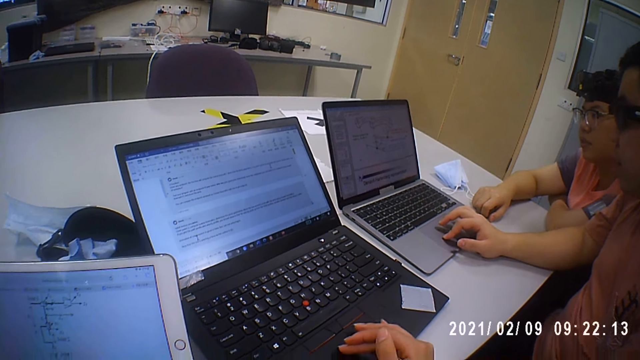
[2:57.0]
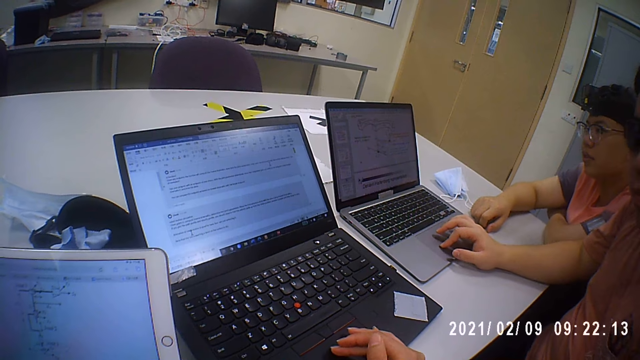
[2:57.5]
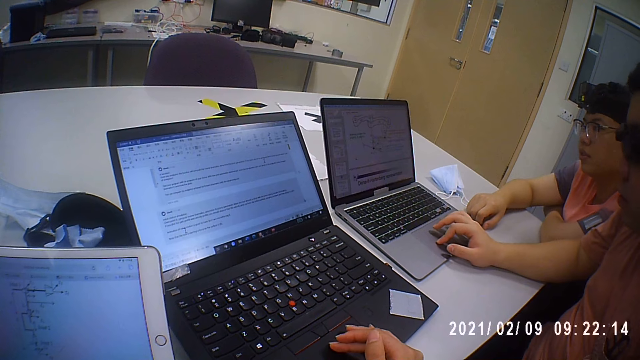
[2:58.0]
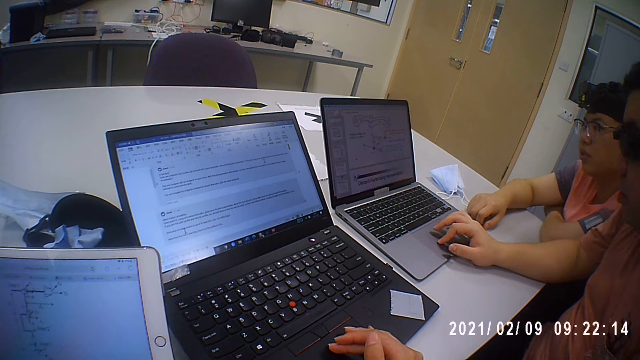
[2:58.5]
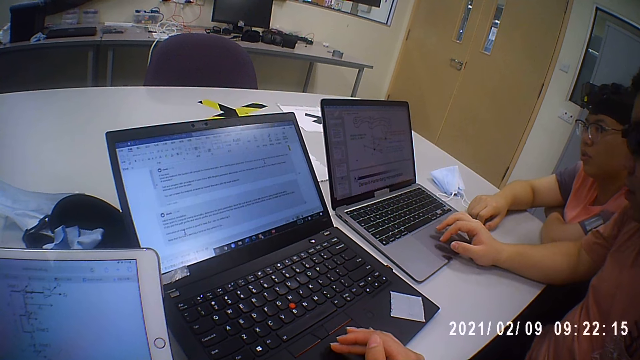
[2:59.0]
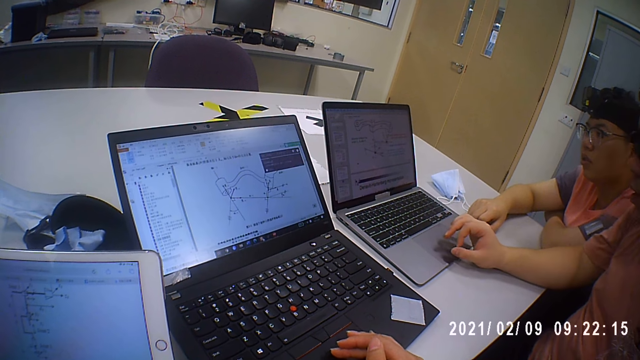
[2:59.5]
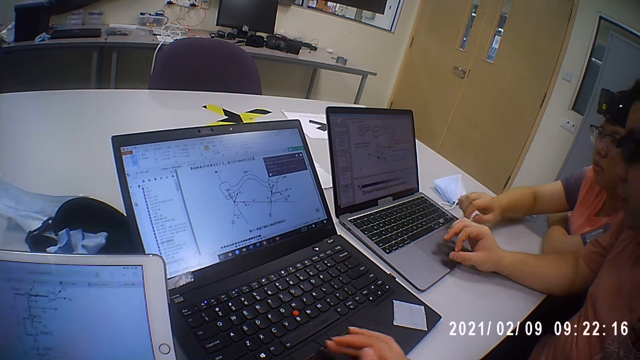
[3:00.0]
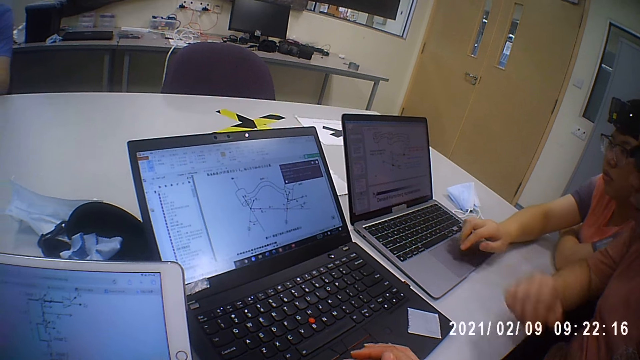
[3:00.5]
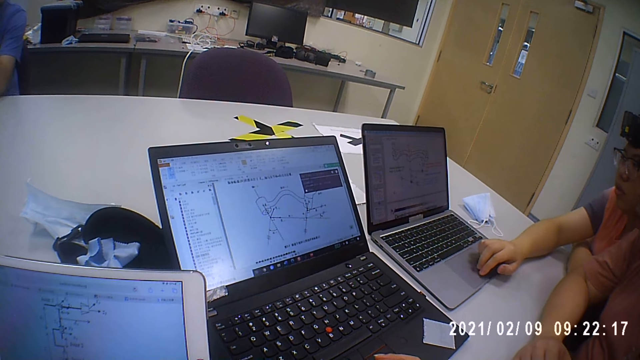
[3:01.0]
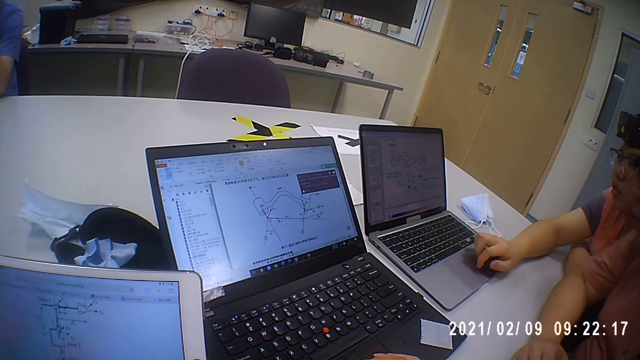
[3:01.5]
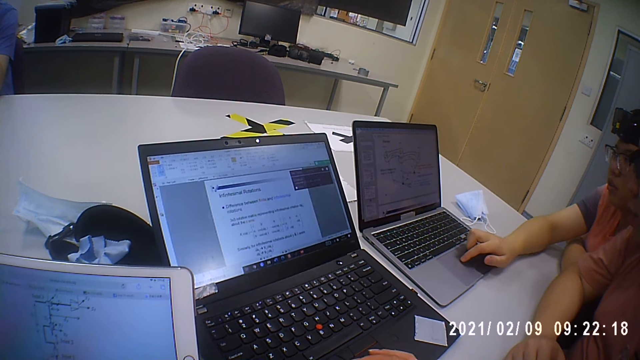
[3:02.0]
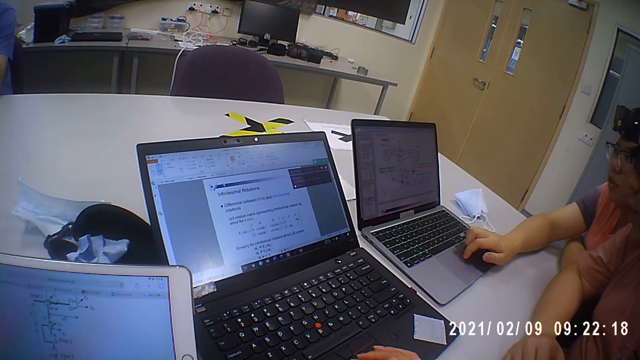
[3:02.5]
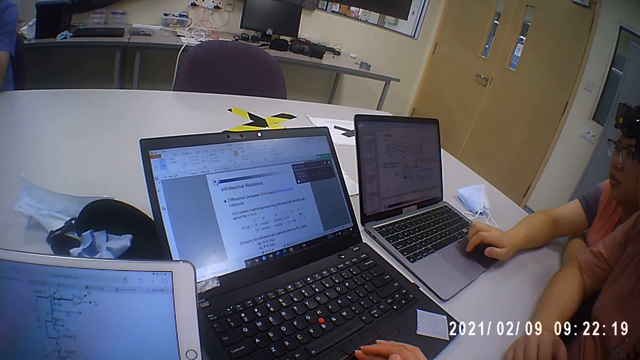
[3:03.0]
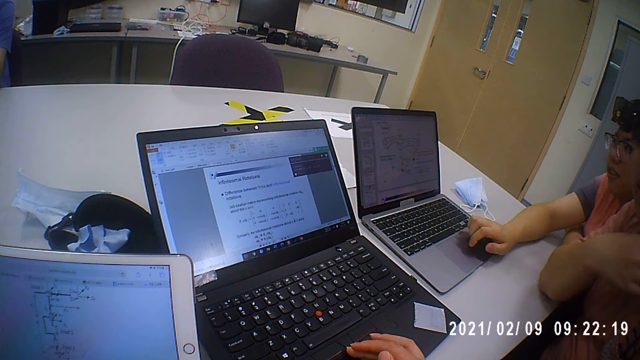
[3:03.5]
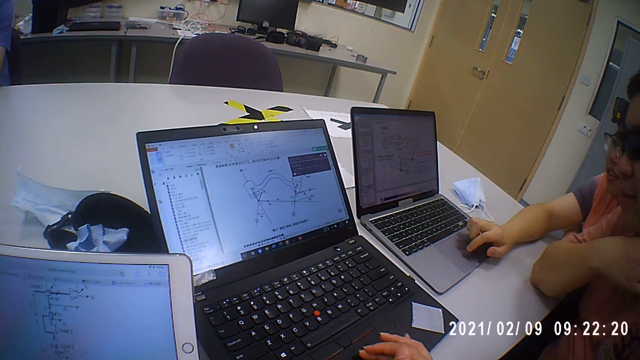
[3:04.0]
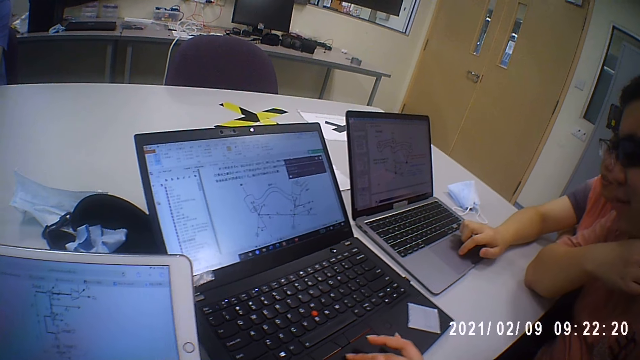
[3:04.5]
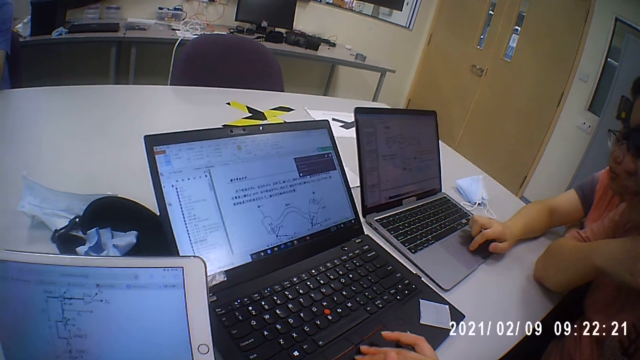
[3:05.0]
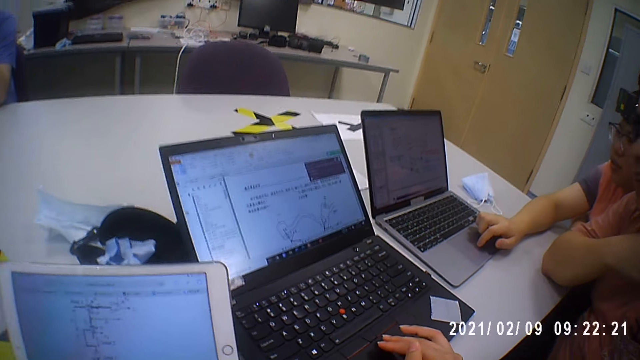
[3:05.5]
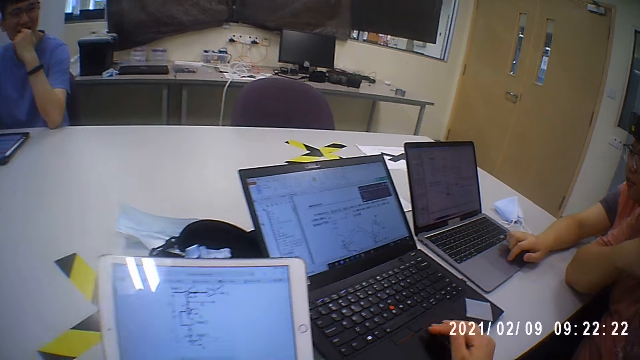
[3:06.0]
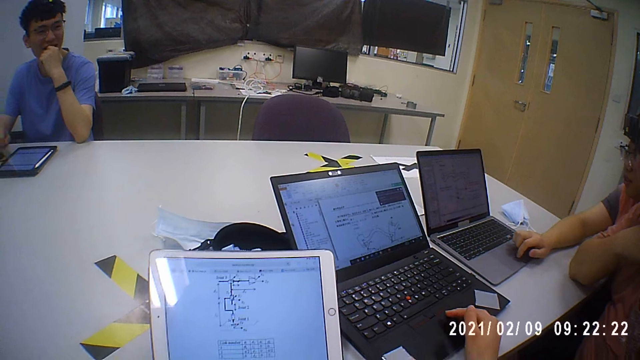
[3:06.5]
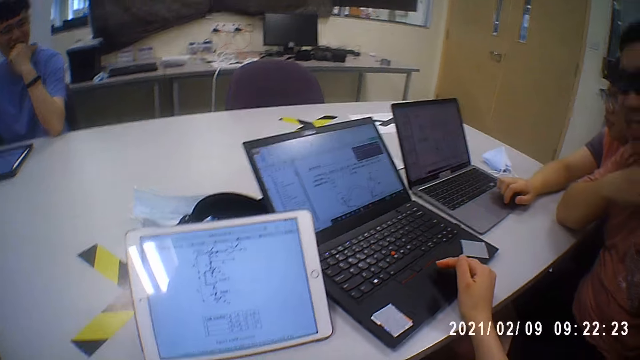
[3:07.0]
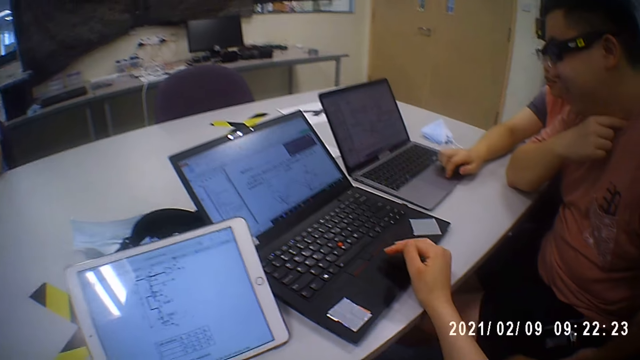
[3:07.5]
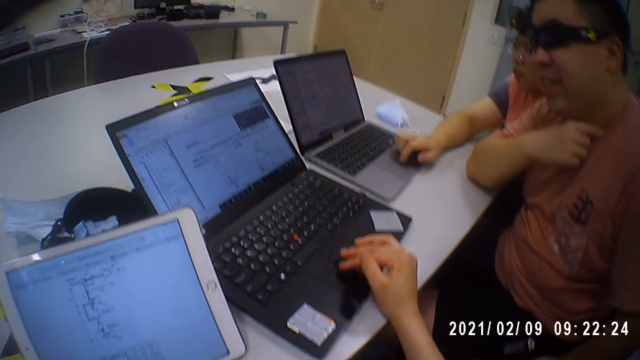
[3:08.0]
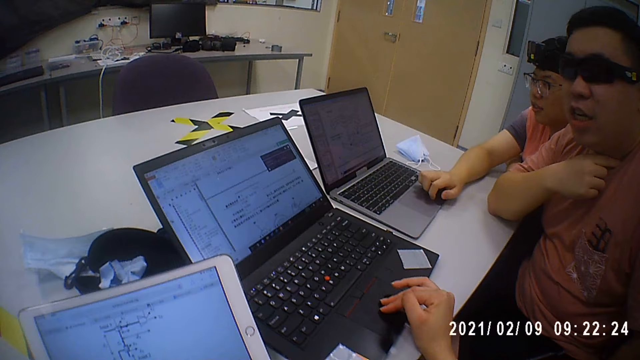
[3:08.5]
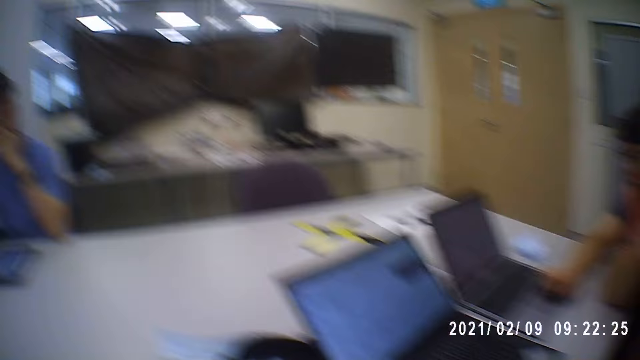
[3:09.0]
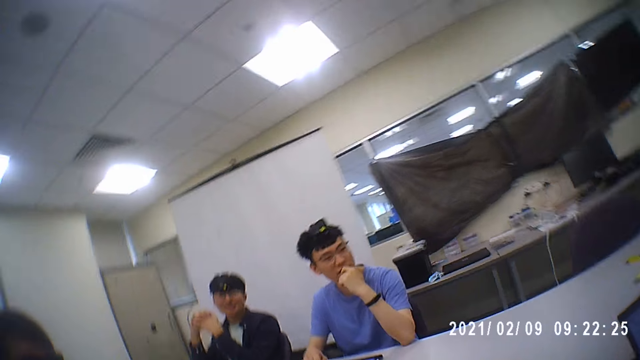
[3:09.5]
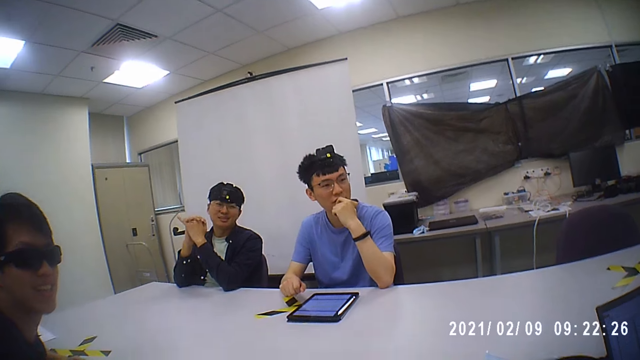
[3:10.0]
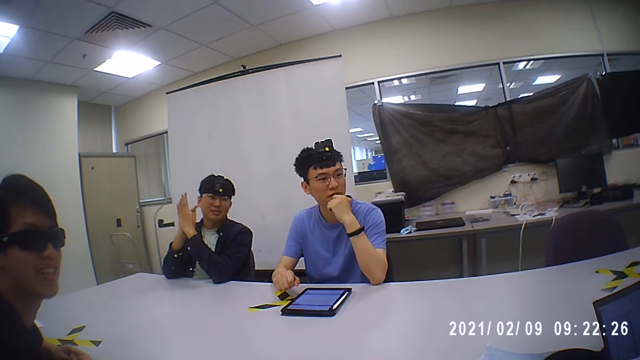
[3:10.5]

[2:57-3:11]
A man operates the laptop. The camera wearer looks around the room.

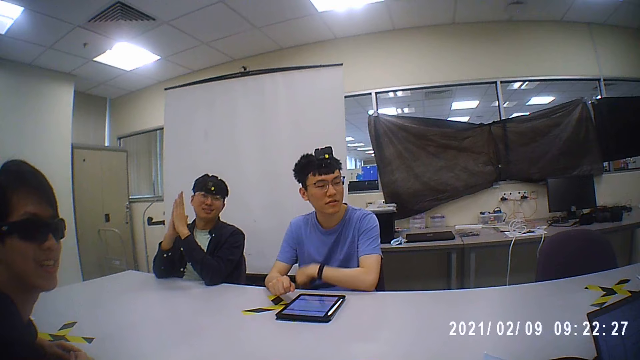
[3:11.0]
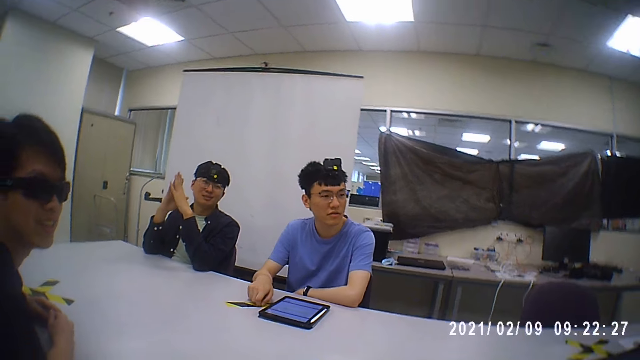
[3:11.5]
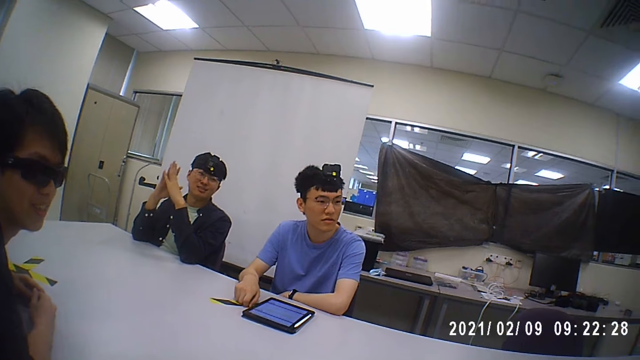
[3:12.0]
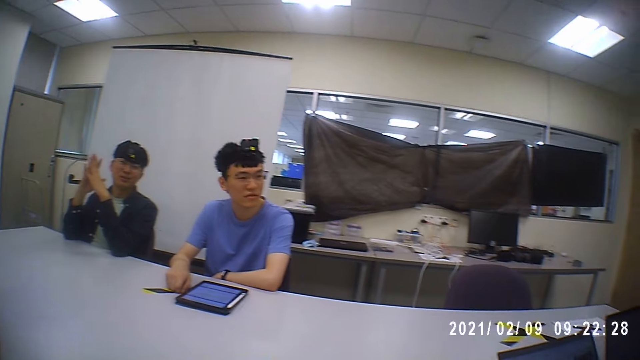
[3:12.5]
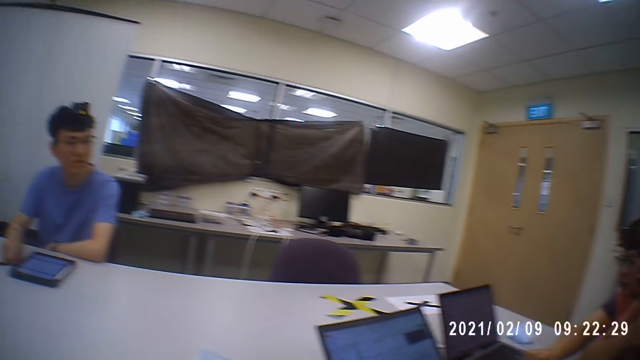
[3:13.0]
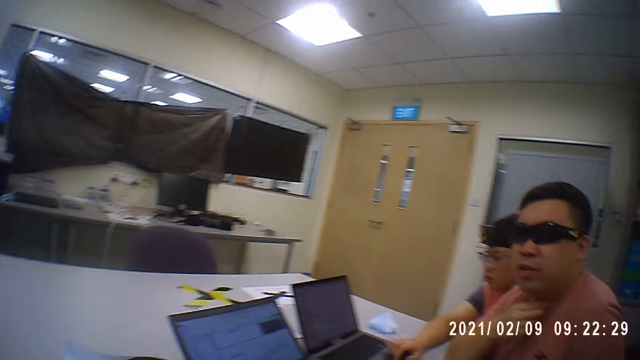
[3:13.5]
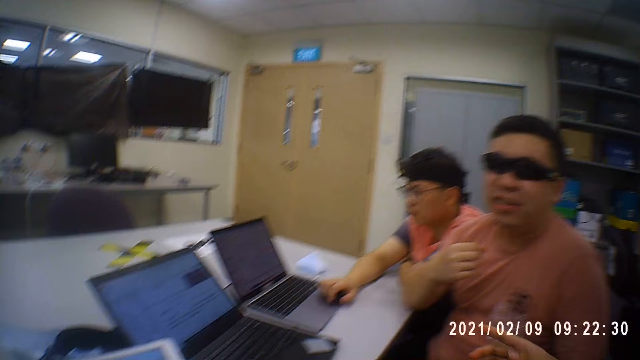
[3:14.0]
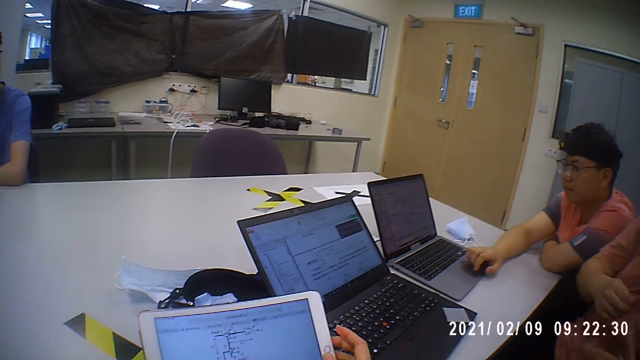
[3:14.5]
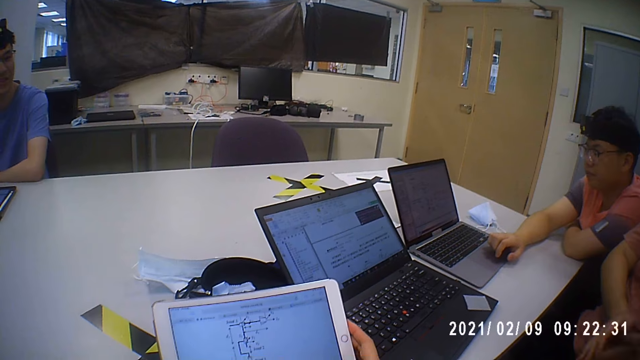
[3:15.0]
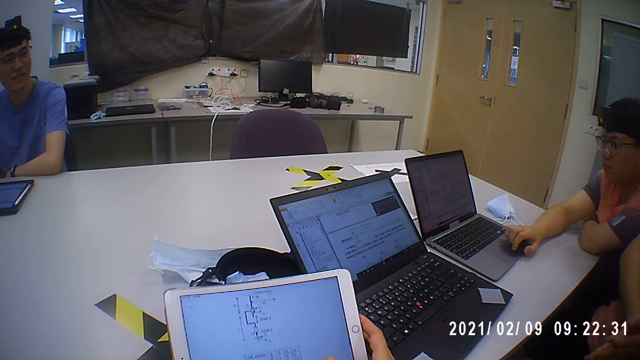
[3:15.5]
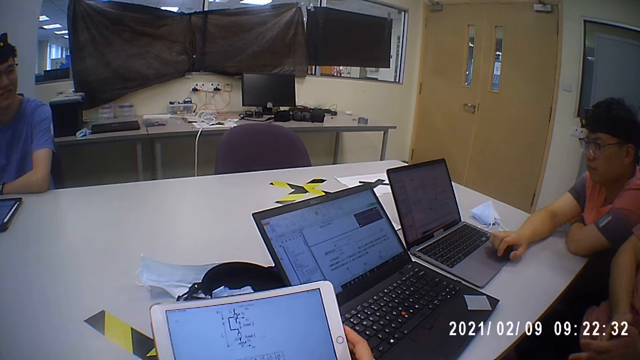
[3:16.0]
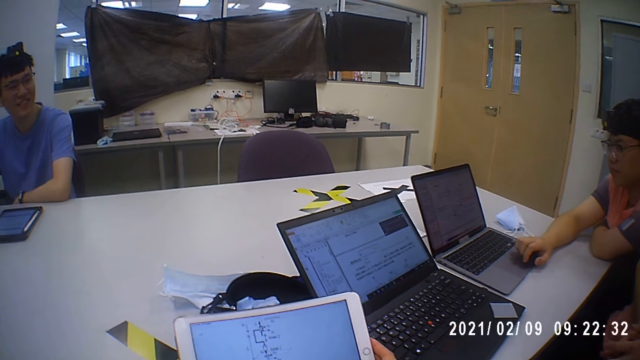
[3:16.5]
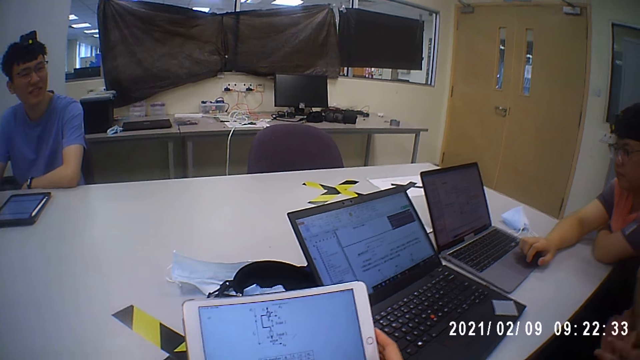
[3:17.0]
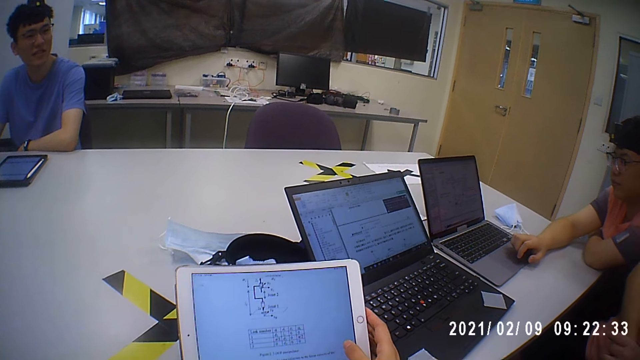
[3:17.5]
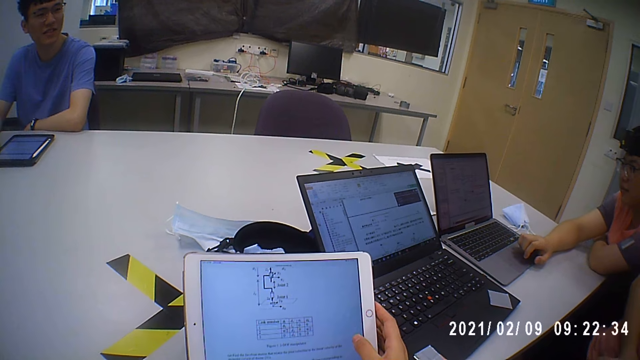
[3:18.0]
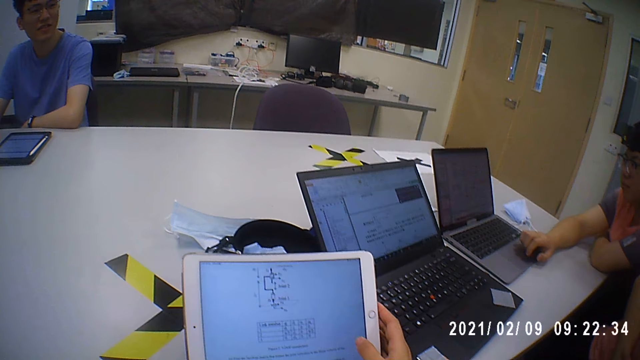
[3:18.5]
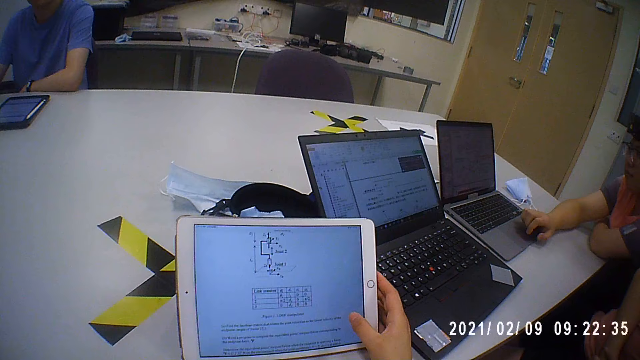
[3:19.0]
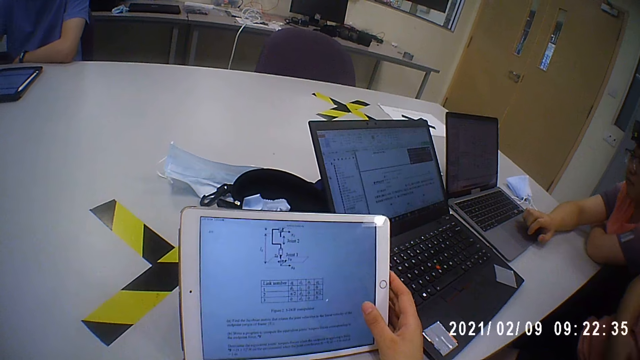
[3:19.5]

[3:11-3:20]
A man talks and moves his hands. The camera wearer operates the tablet.
